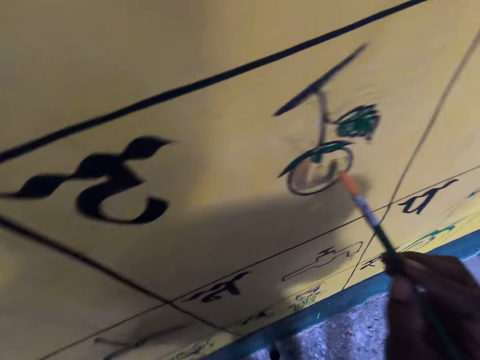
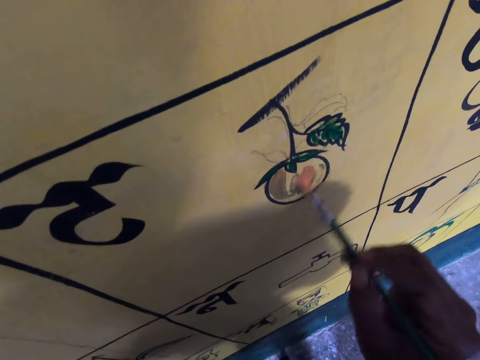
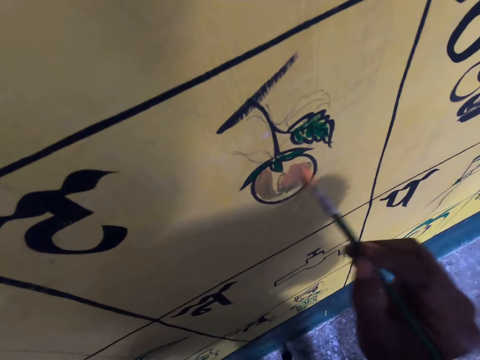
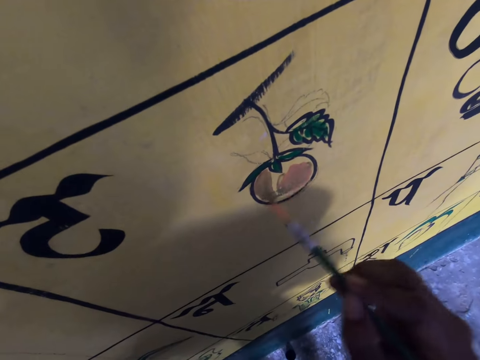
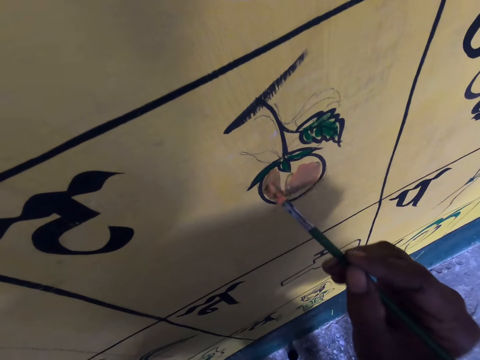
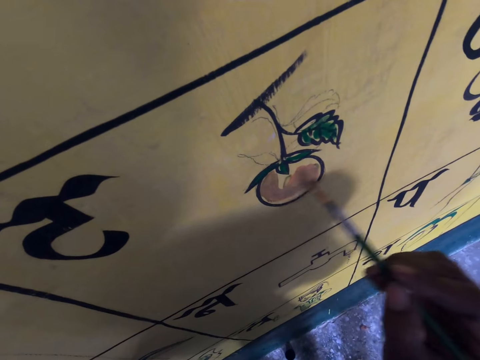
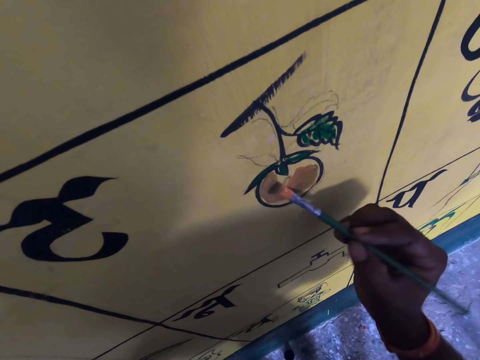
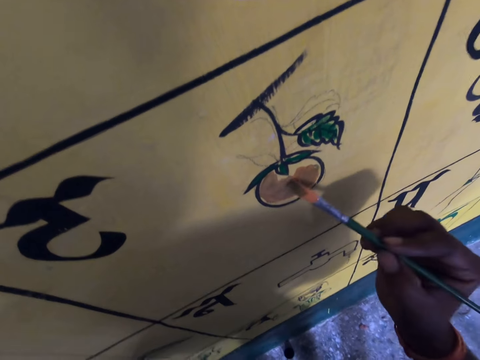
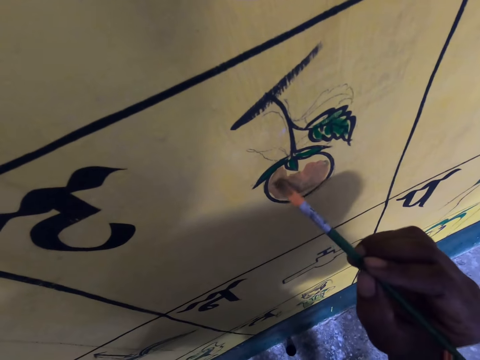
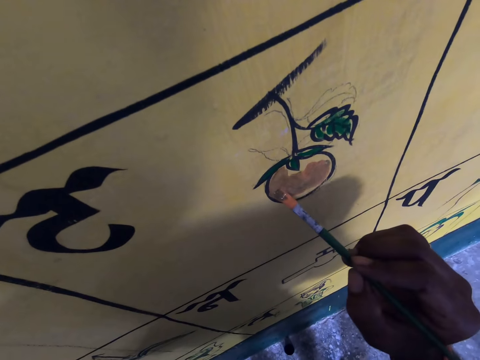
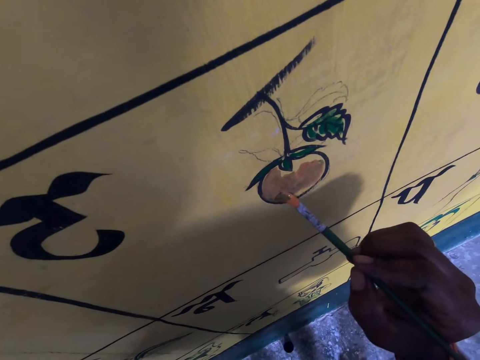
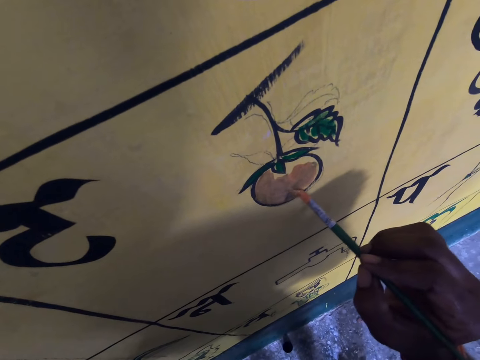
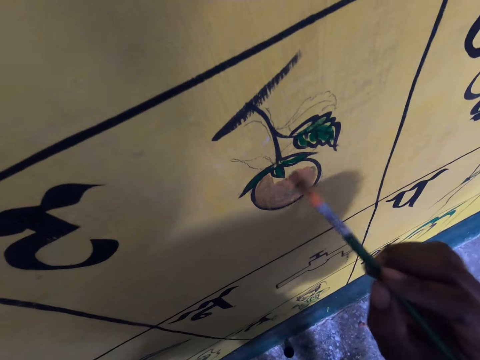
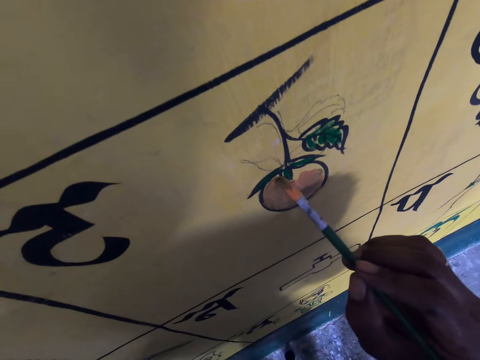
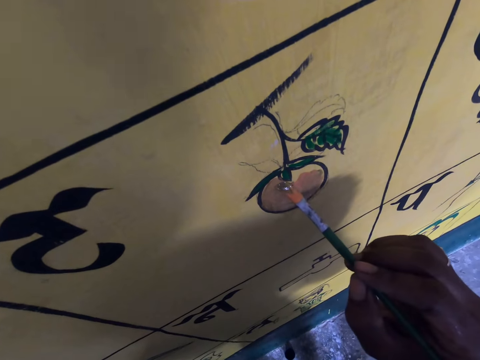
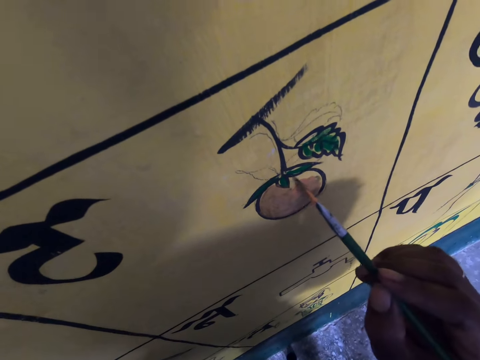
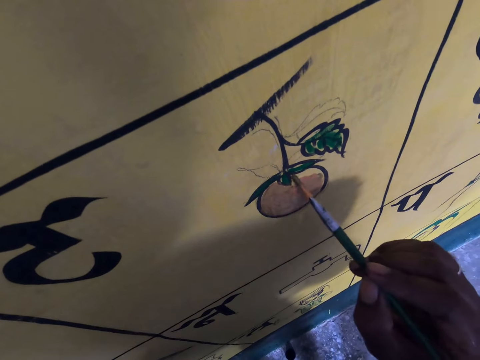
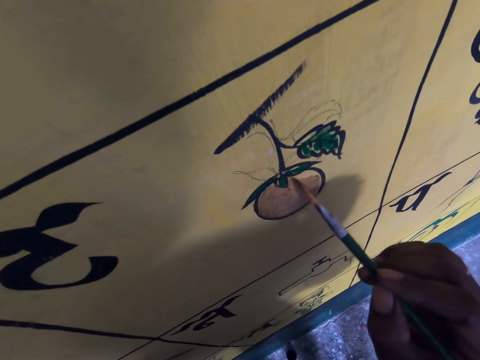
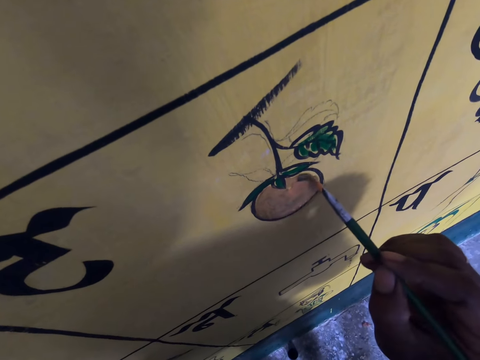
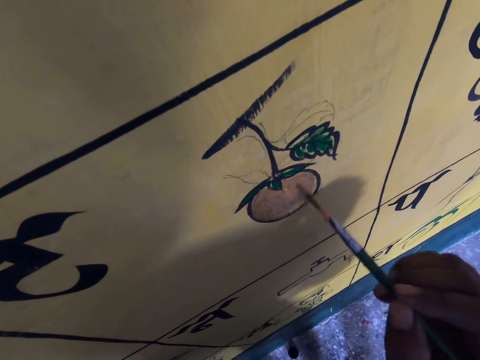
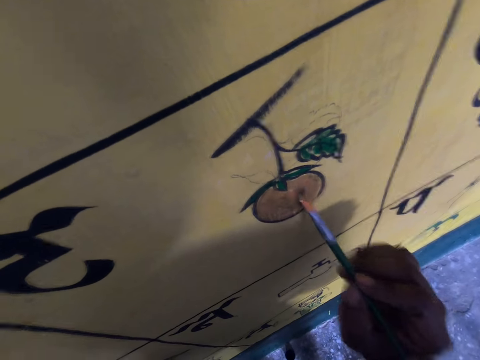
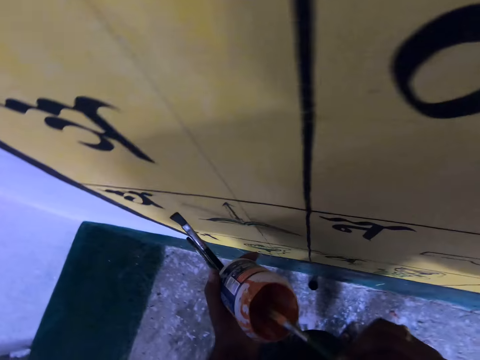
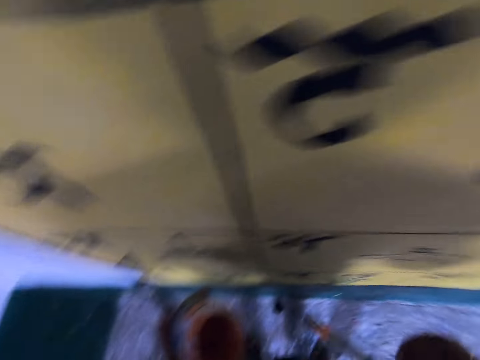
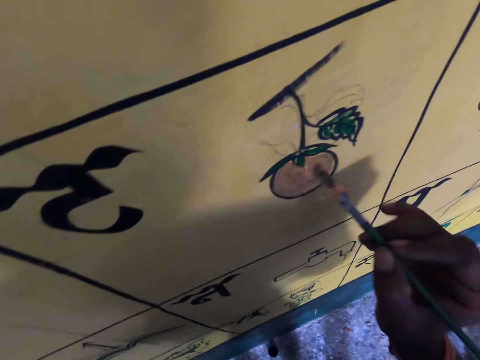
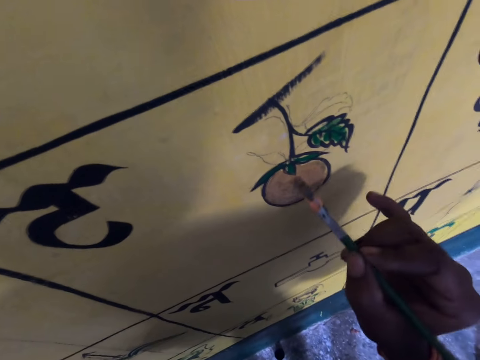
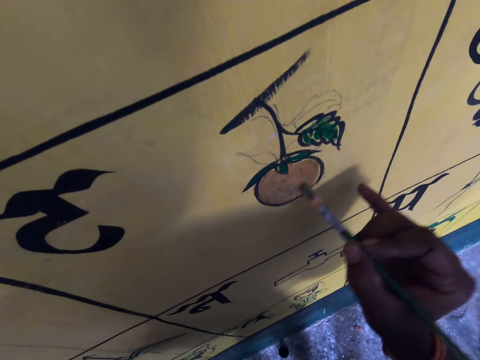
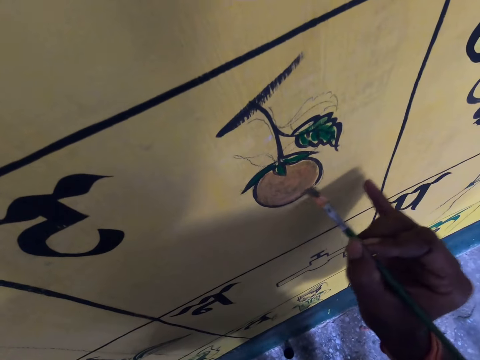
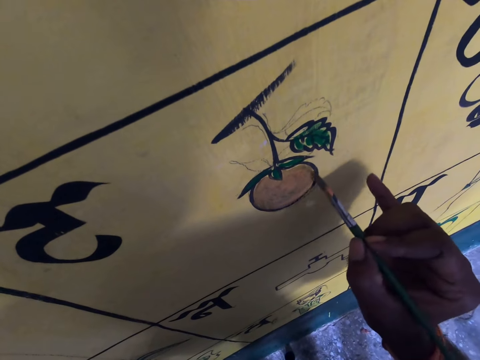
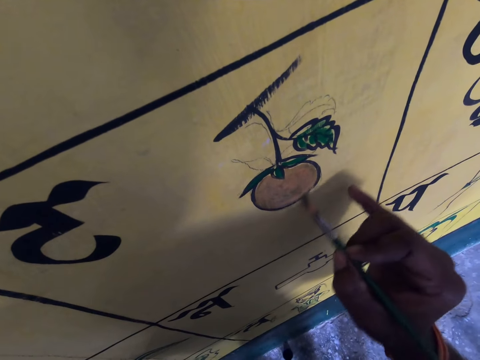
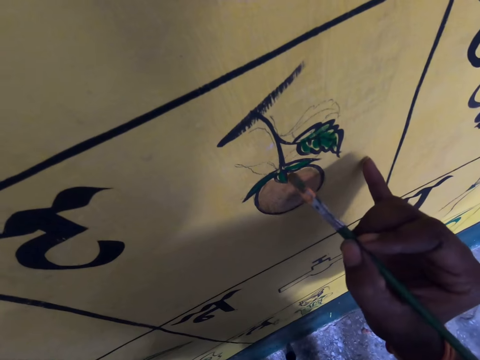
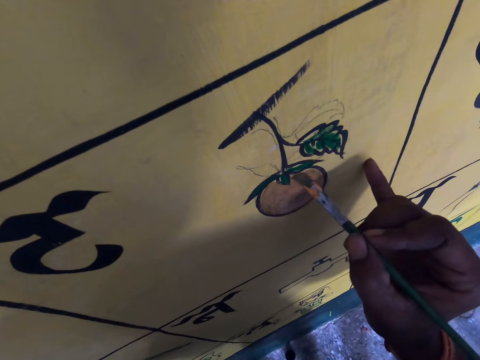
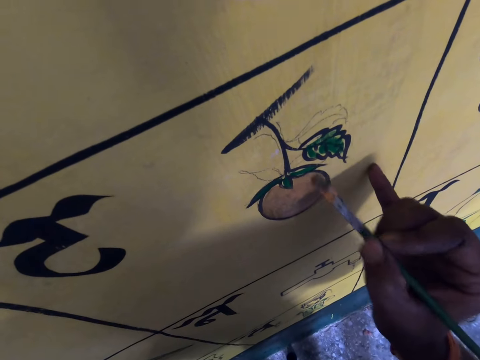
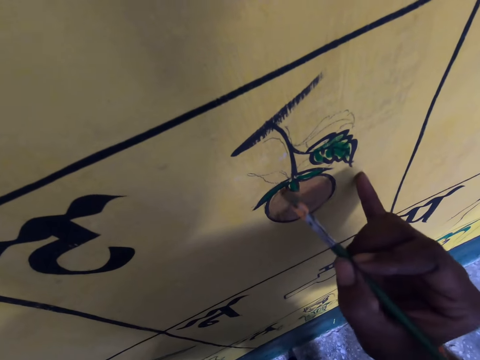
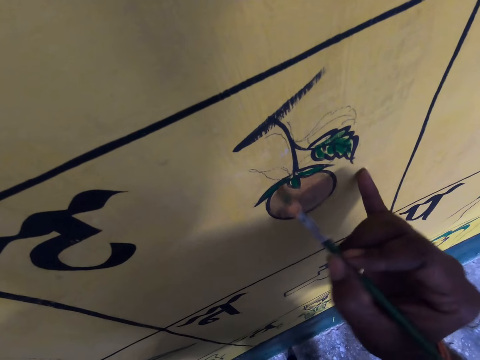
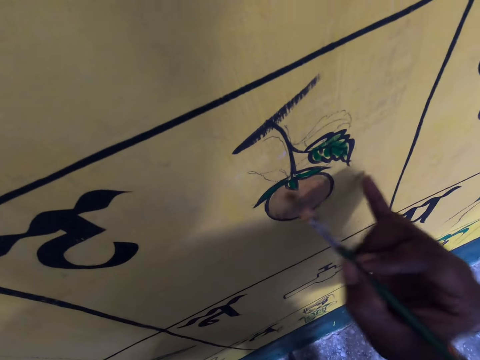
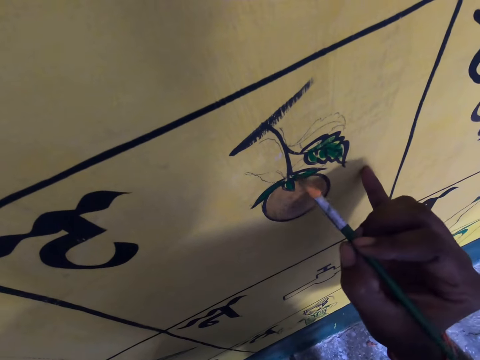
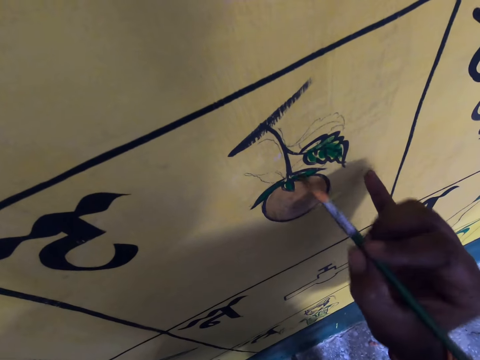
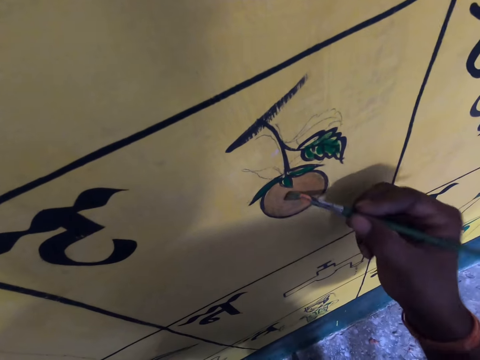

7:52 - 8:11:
The camera wearer paints the wall with the brush. They paint on the wall. They withdraw the painting brush from the wall. They paint the wall. They withdraw the painting brush from the wall. They paint on the wall. They withdraw the painting brush from the wall. They paint the wall. They withdraw the painting brush from the wall. They paint on the wall. They withdraw the painting brush from the wall. They paint the wall. They dip the brush into the container containing ink. They rub the painting brush on the painting can. They paint the wall with the brush. They withdraw the painting brush from the wall. They paint the wall. They withdraw the brush from the wall. They paint the wall. They withdraw the painting brush from the wall. They paint the wall.

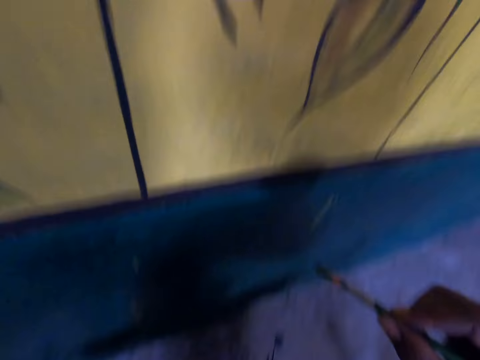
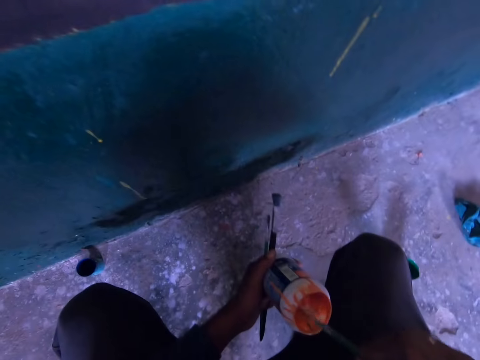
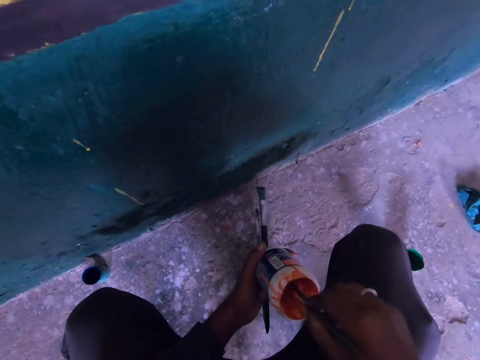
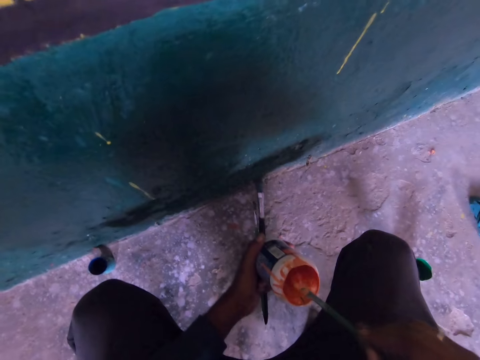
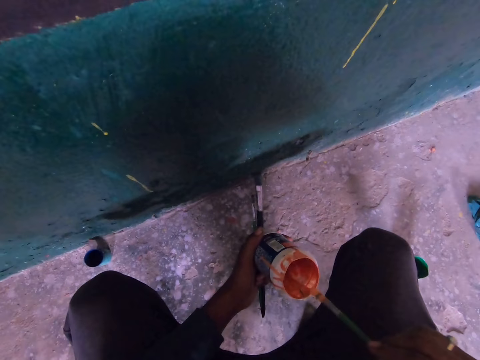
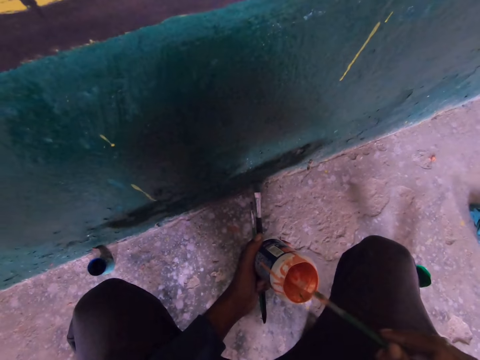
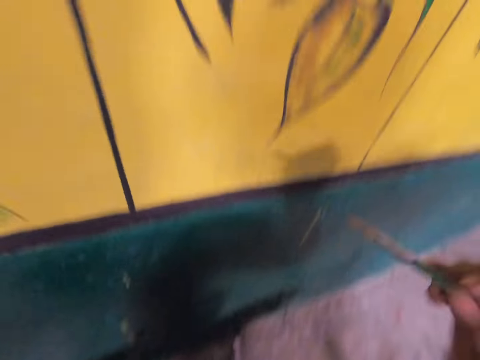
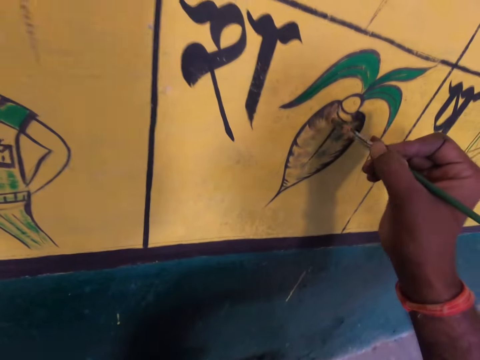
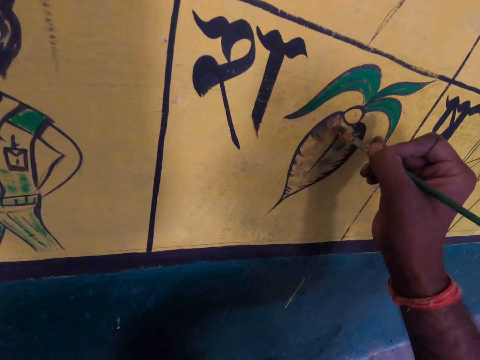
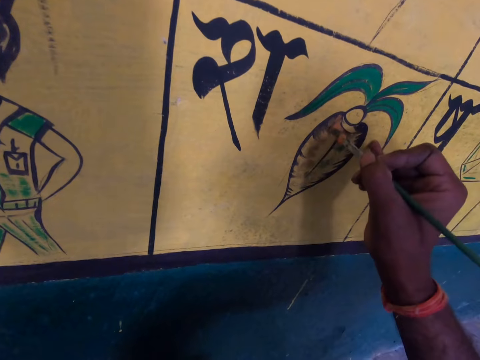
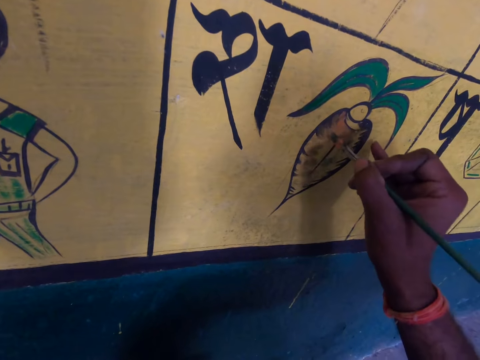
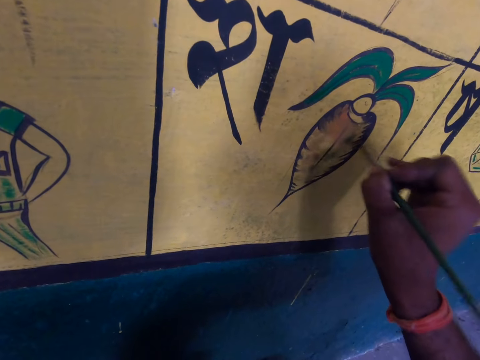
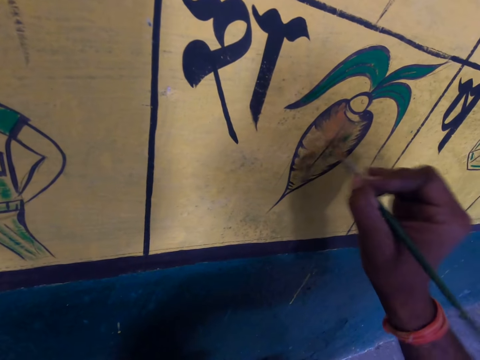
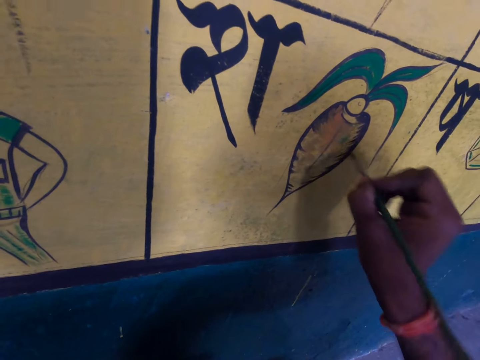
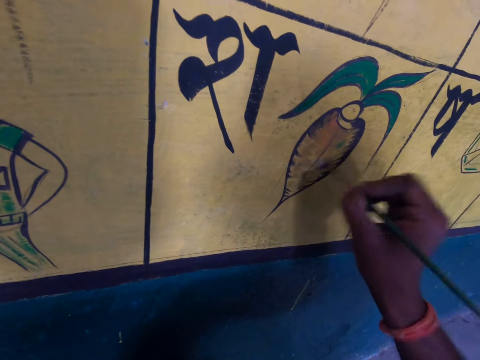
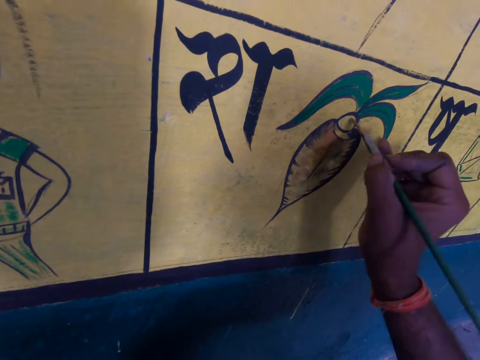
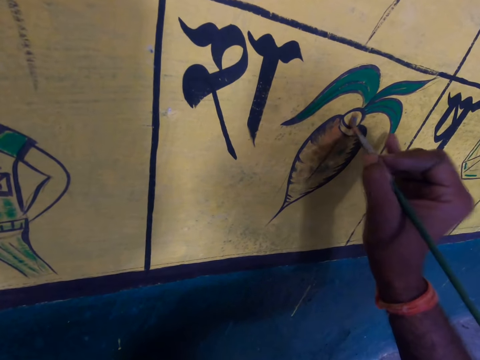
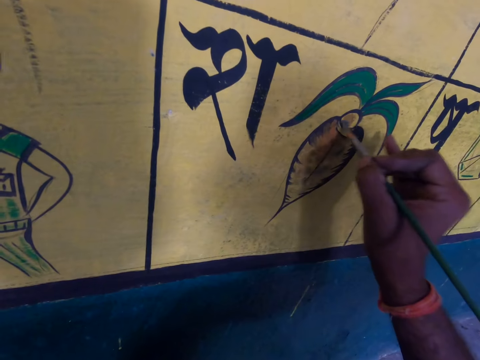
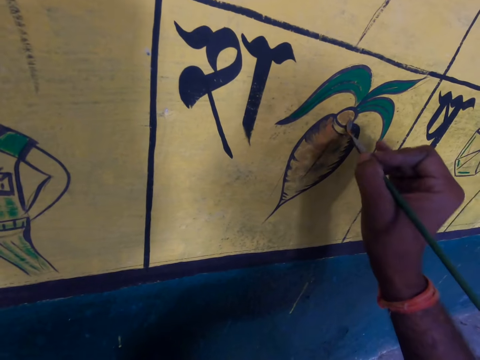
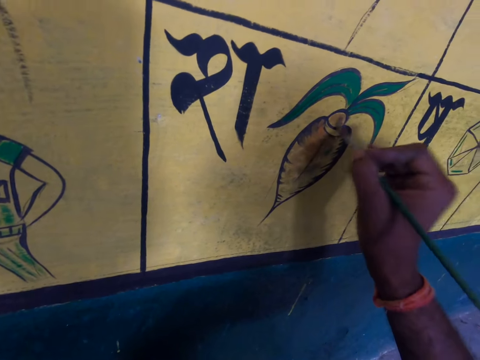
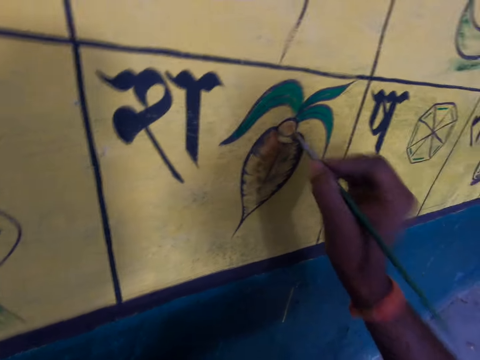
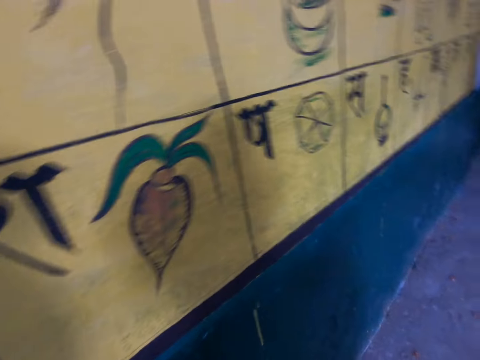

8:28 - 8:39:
The camera wearer withdraws the painting brush from the wall. They dip the brush into a container containing ink or painting can. They rub the painting brush on the painting can. They paint the wall with the brush. They withdraw the painting brush from the wall. They paint the wall. They withdraw the painting brush from the wall. They paint the wall. They withdraw the painting brush from the wall. They paint the wall. They withdraw the painting brush from the wall. They paint the wall. They withdraw the painting brush from the wall. They paint the wall. They withdraw the painting brush from the wall. They paint the wall. They withdraw the painting brush from the wall. They paint the wall. They withdraw the painting brush from the wall.
